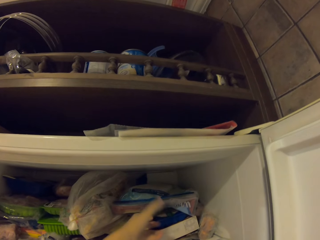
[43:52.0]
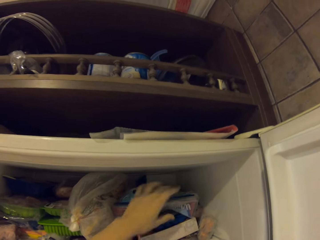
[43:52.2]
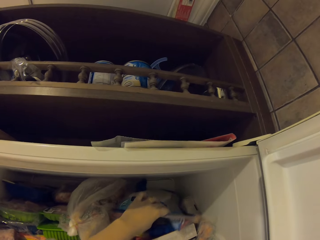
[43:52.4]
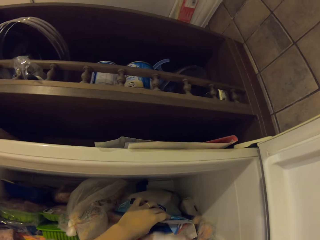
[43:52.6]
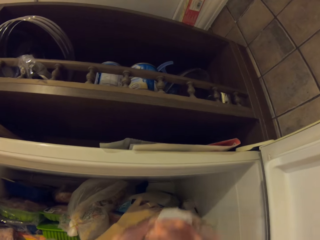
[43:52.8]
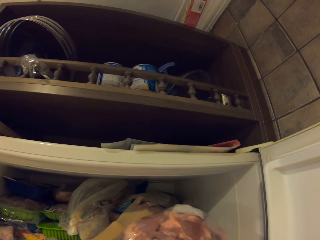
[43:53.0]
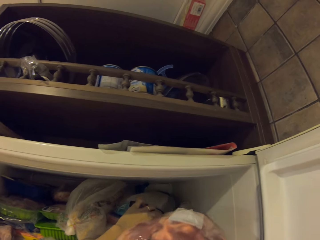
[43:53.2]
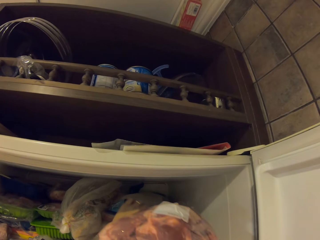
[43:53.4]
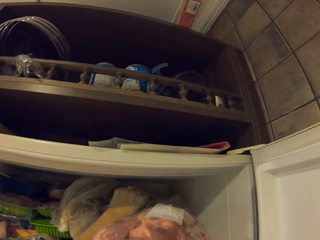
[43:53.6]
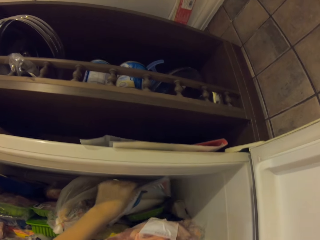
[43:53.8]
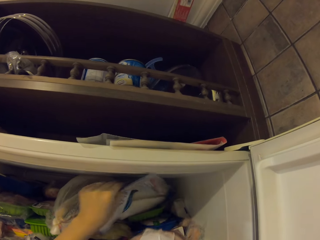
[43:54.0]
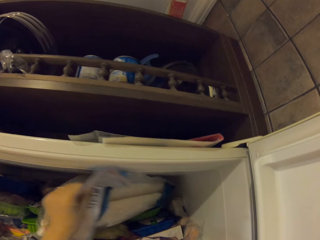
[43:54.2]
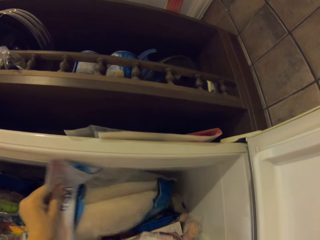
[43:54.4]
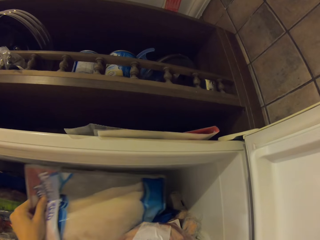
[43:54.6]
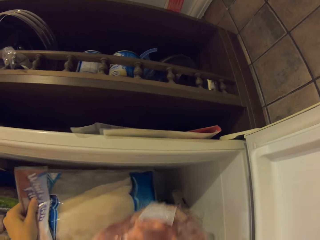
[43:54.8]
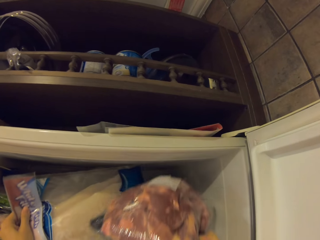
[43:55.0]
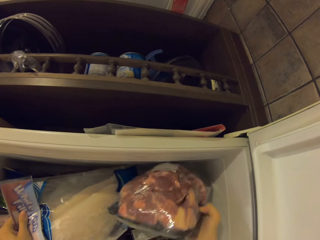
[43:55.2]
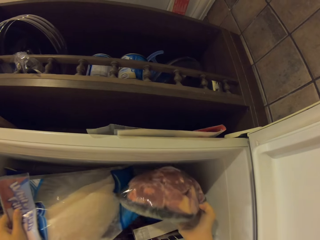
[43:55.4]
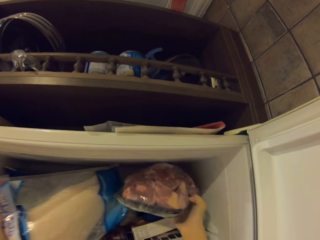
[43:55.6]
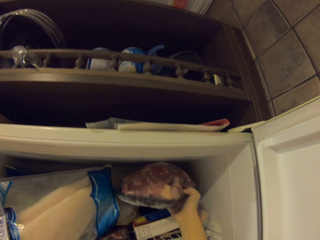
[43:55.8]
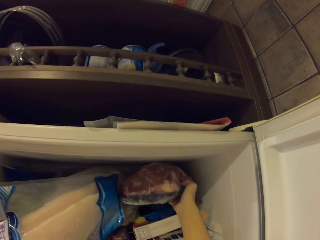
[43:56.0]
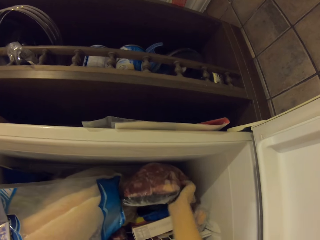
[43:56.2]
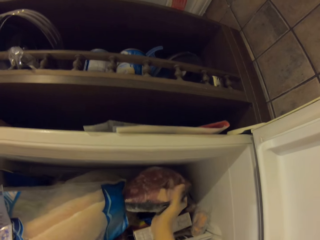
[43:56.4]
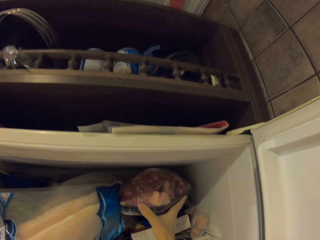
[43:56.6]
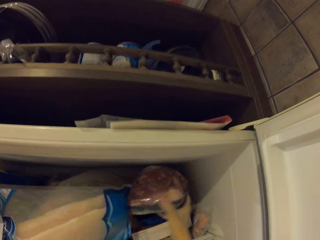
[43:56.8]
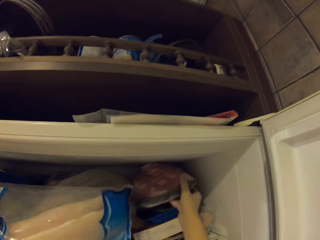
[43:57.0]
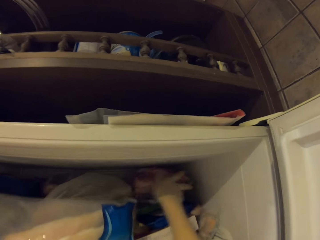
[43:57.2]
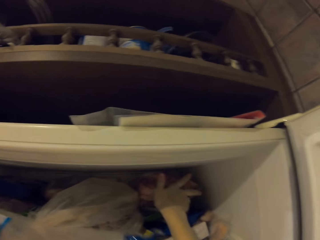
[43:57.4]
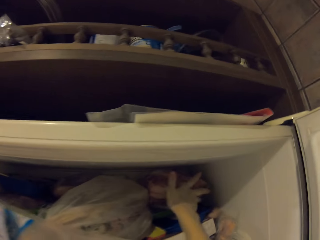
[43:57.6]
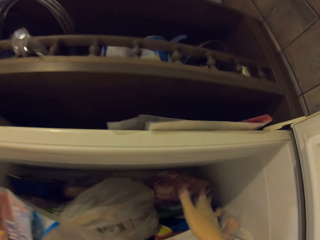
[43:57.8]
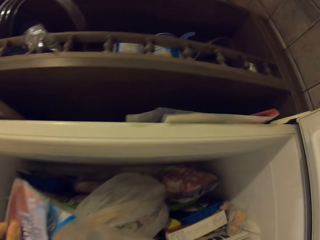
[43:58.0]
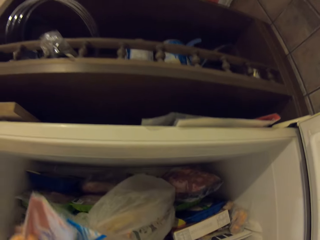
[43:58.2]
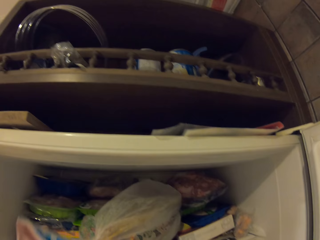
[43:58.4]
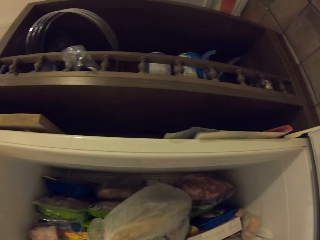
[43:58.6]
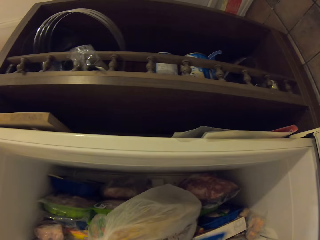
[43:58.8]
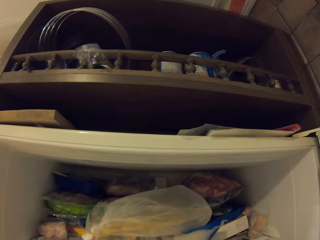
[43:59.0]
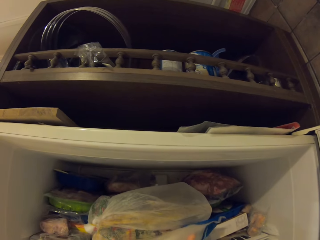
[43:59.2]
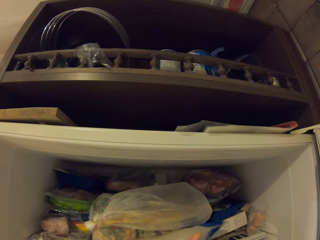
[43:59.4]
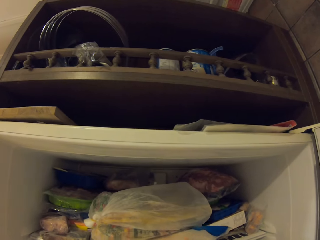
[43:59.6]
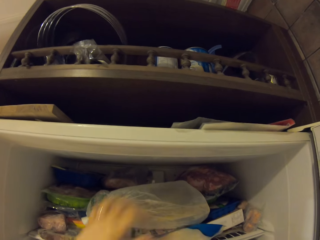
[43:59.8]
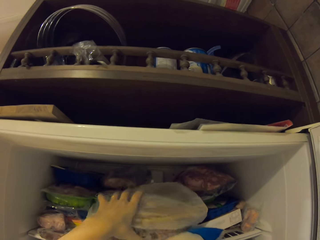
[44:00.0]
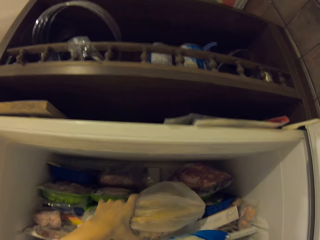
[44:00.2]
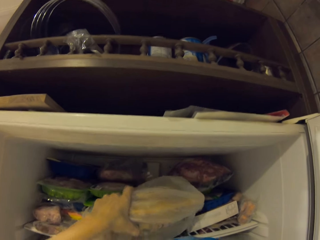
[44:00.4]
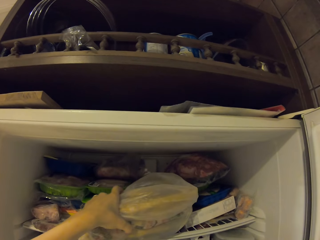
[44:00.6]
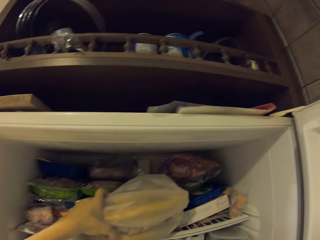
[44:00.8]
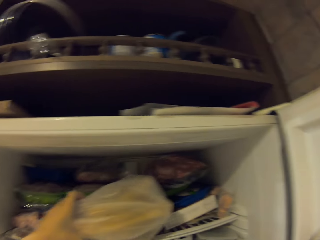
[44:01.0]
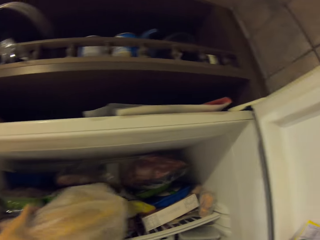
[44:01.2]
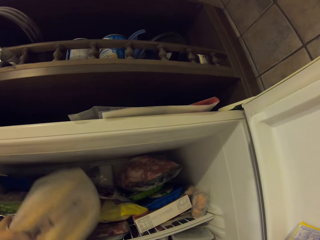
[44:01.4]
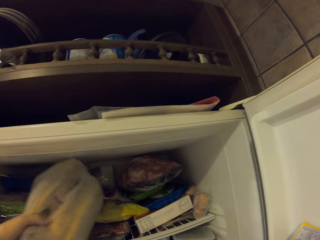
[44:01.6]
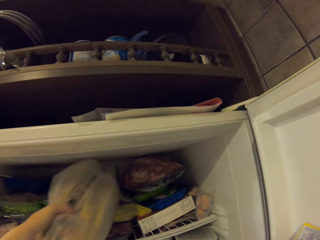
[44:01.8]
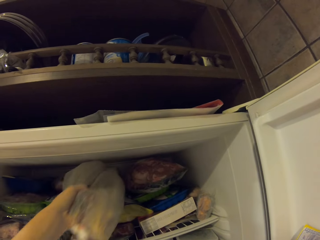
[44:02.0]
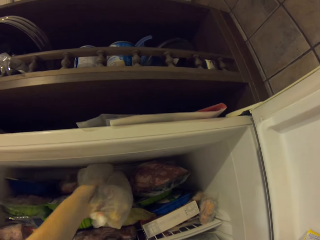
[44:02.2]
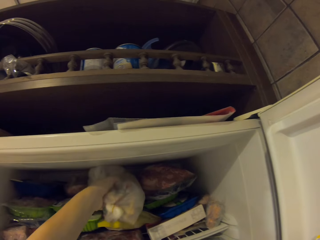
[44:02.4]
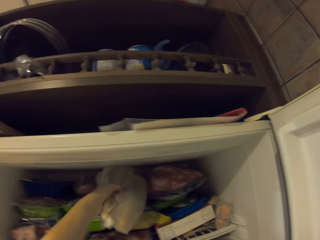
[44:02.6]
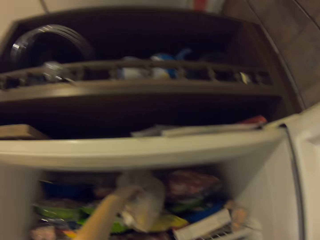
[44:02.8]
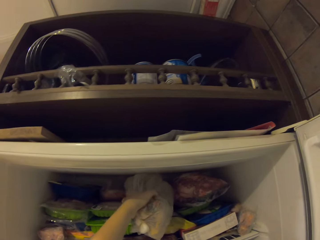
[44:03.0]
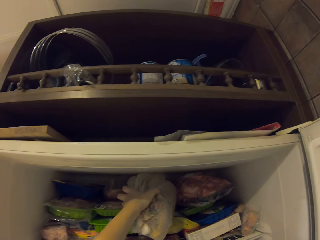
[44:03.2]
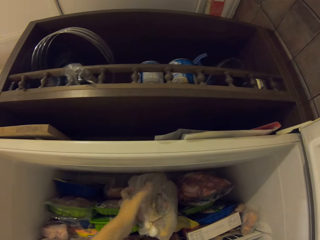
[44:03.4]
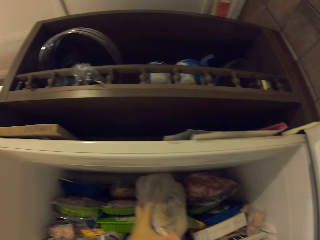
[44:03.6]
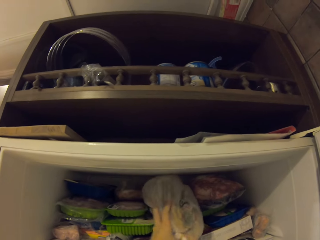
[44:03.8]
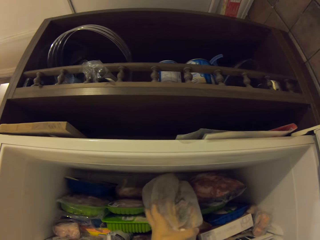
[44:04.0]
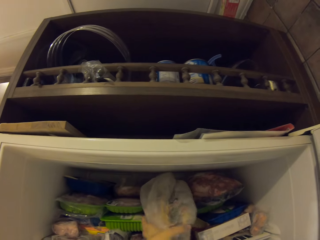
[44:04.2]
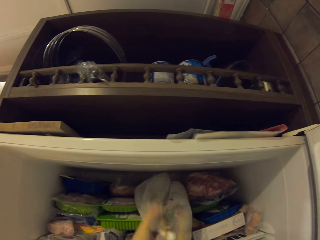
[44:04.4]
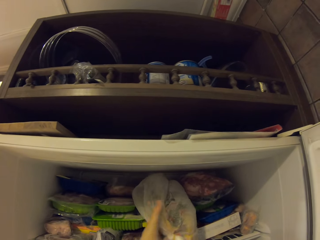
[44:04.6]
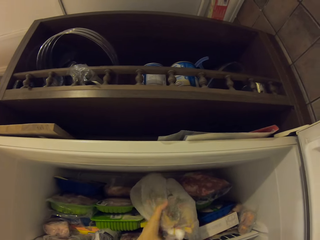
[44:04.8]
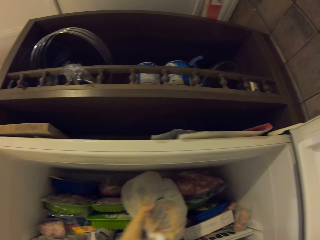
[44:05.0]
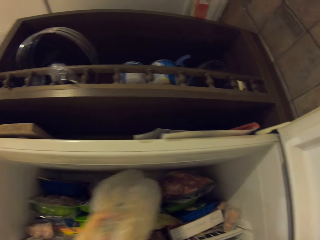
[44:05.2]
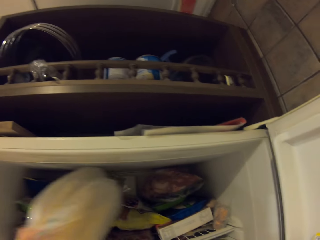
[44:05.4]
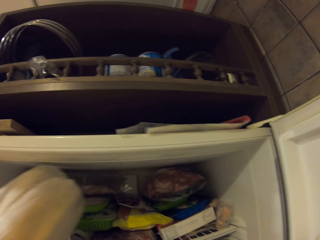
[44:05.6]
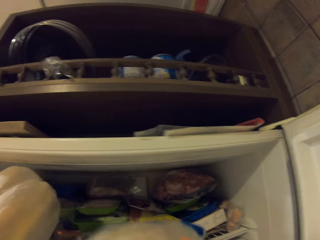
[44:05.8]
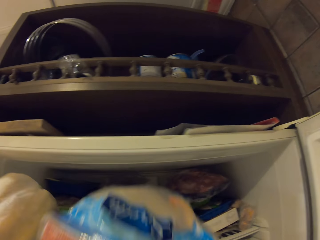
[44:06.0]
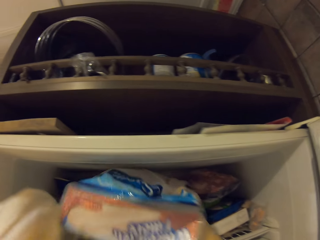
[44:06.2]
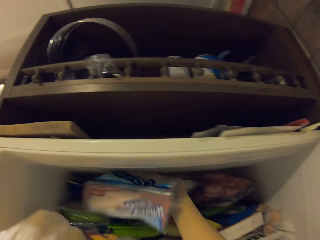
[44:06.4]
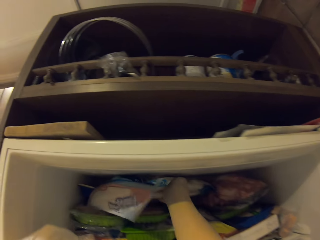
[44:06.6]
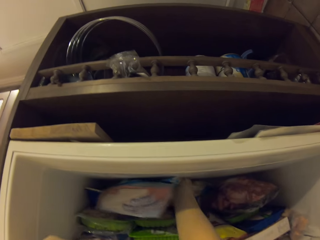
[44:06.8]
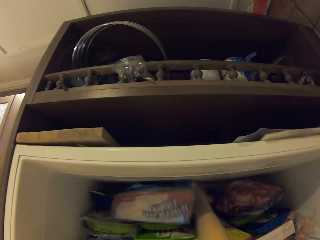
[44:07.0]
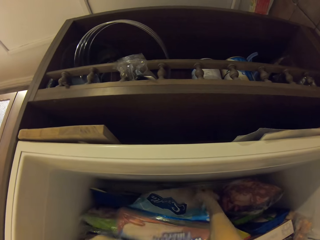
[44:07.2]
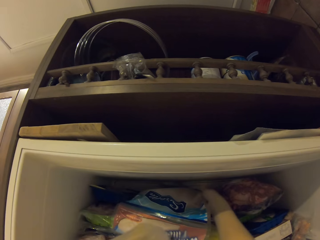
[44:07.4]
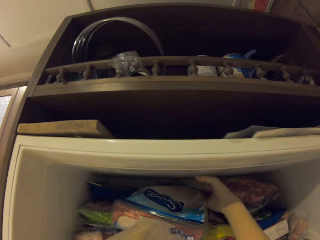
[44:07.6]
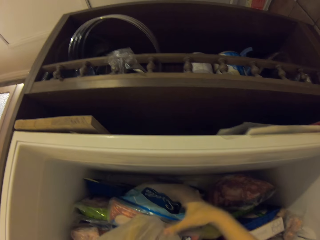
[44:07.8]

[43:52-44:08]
The camera wearer picks up a plastic paper in the fridge. They place a meat paper in the fridge. They hold the plastic paper. They place the plastic paper in the fridge.

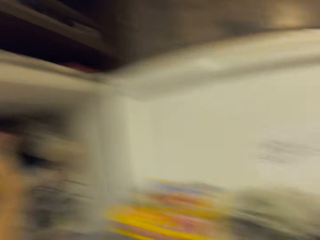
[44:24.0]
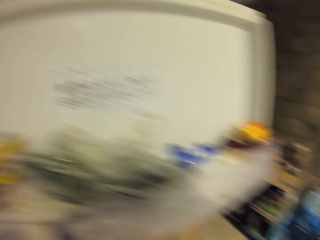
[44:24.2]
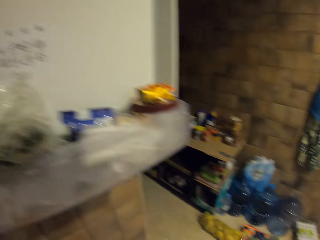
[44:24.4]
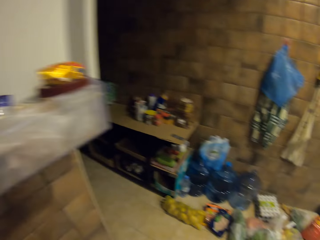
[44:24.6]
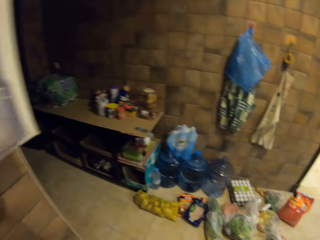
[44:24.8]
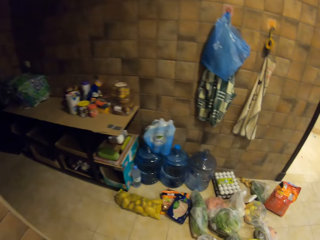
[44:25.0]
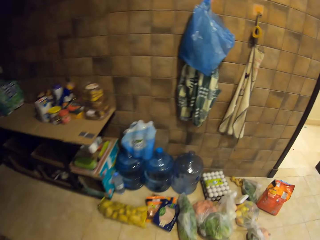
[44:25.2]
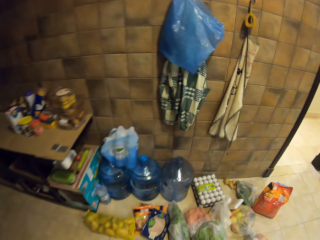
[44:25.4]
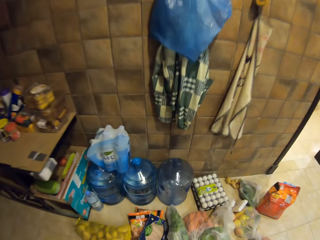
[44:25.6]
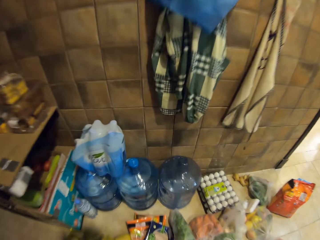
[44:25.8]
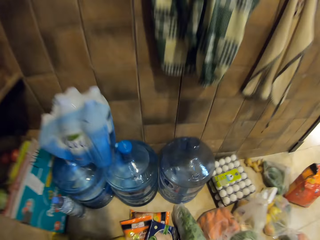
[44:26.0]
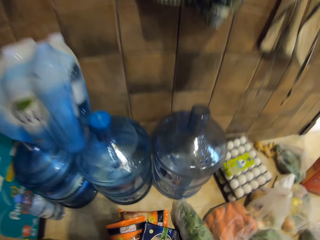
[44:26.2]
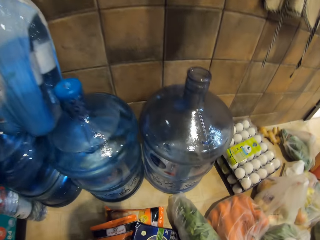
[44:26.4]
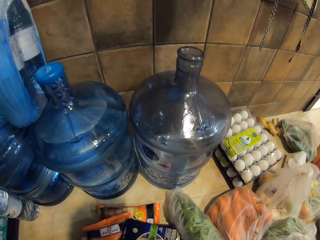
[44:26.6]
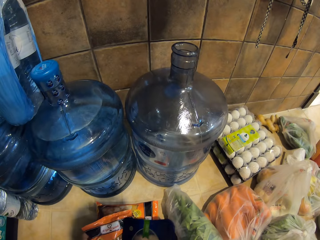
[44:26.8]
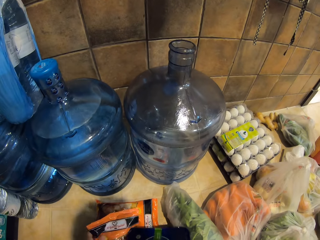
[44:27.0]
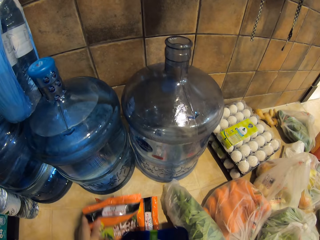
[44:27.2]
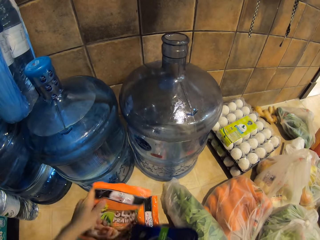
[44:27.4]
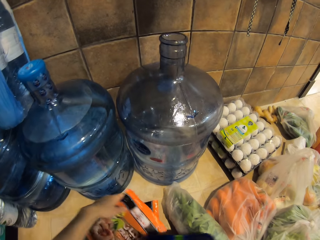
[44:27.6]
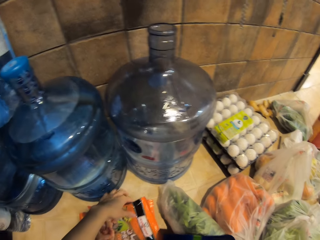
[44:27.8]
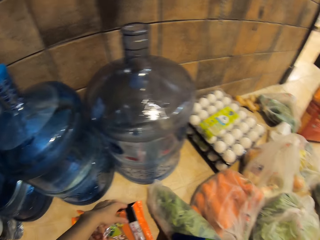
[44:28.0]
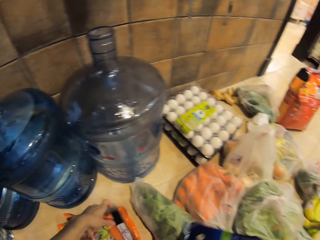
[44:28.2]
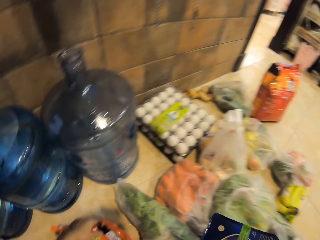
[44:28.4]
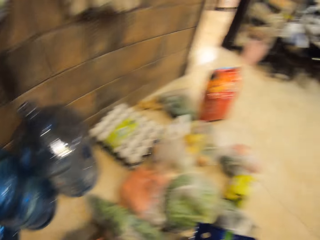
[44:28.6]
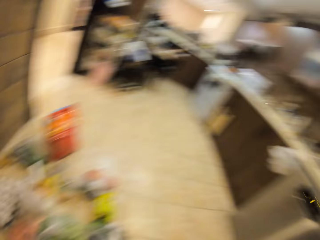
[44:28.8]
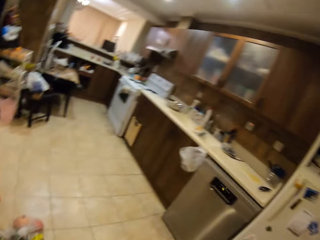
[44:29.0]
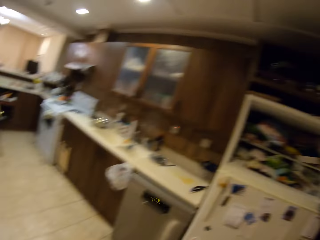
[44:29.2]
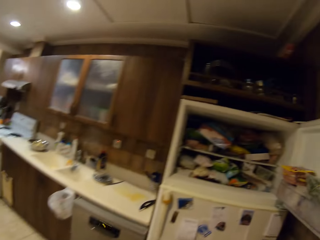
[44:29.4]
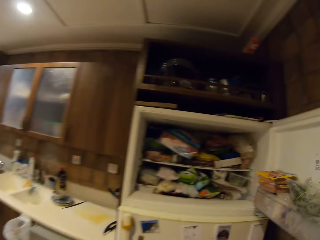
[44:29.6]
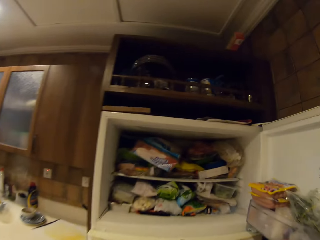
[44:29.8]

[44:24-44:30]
The camera wearer walks and looks at items on the floor. They pick up the items on the floor to the fridge. They walk.
